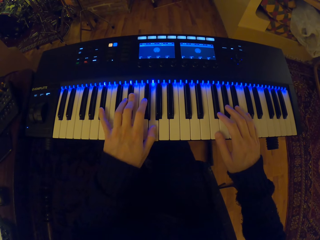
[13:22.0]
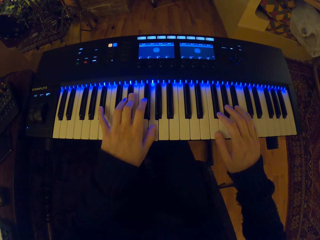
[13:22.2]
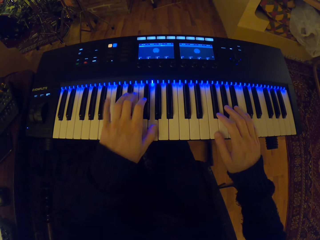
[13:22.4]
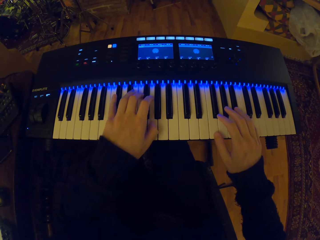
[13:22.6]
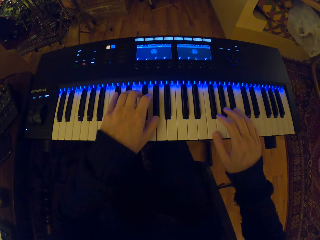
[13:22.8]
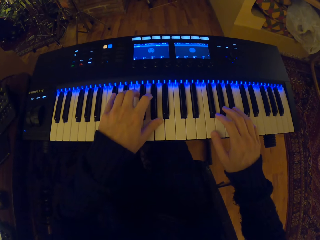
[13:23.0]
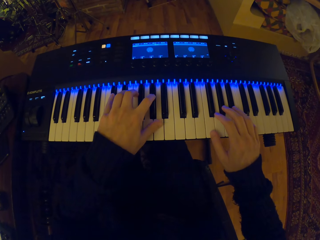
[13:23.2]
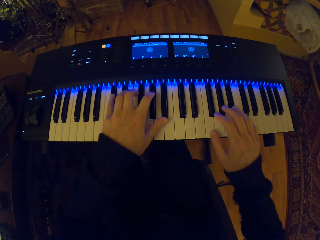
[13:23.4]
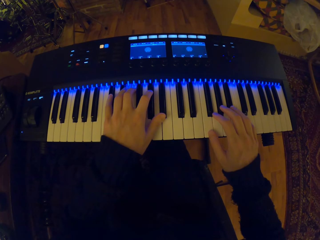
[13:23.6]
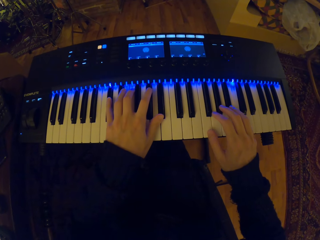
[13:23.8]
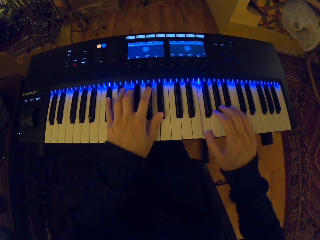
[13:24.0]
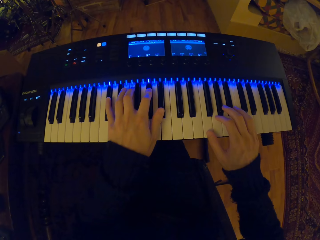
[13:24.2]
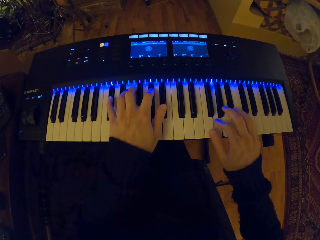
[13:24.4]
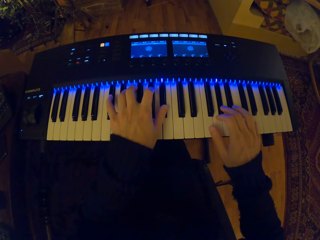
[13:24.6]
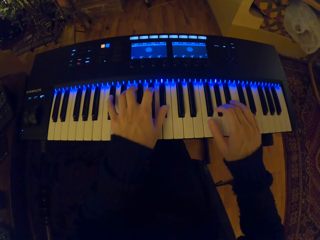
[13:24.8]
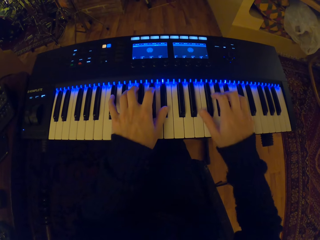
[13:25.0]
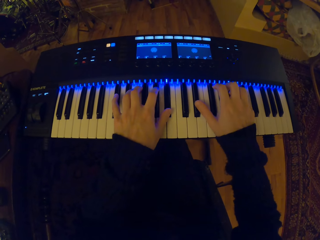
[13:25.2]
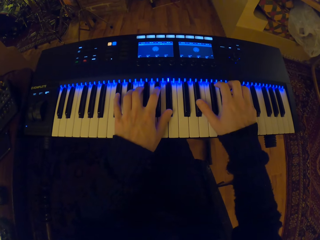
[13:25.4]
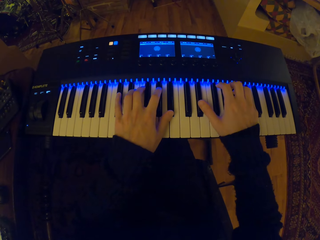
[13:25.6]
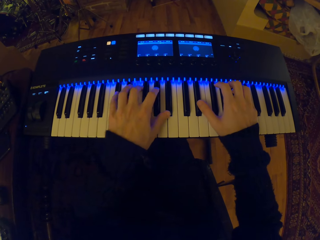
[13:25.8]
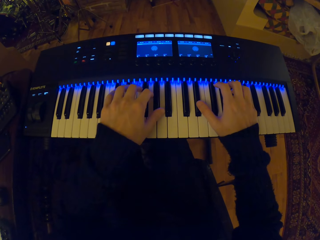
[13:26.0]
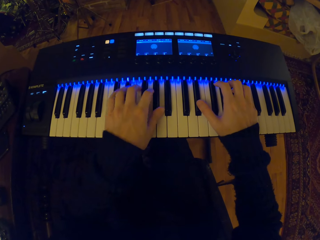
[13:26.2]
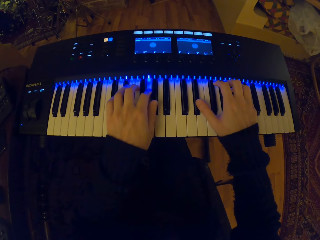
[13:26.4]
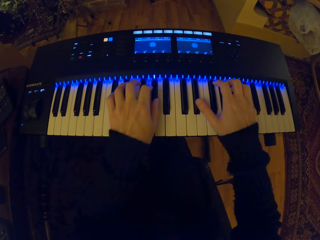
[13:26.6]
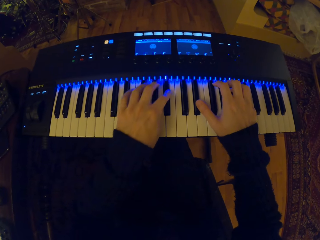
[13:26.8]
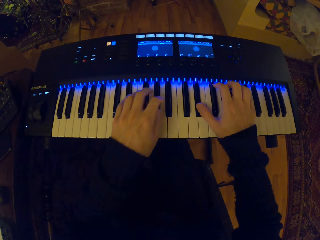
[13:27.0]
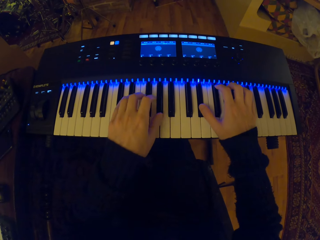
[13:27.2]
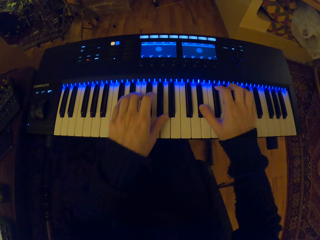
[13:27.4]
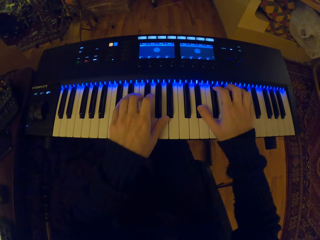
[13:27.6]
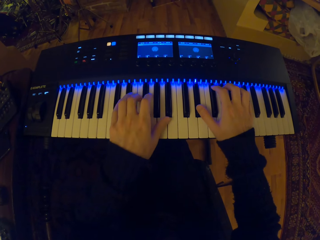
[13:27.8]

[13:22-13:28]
The camera wearer looks around. They move a hand on the piano. They play the piano.

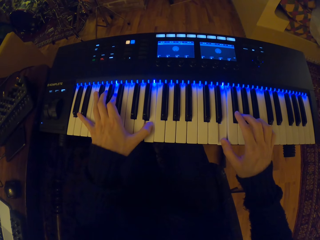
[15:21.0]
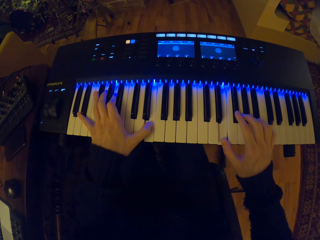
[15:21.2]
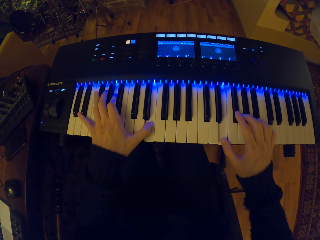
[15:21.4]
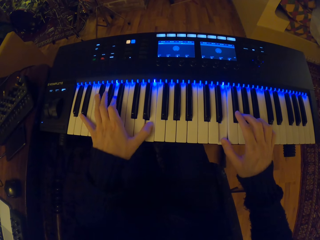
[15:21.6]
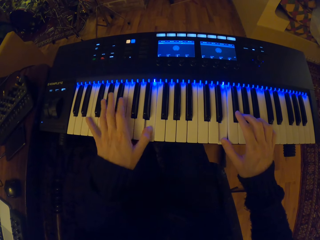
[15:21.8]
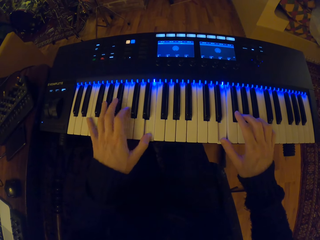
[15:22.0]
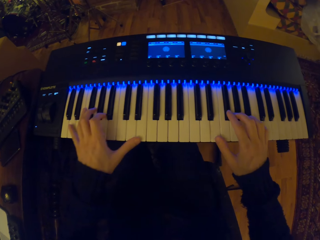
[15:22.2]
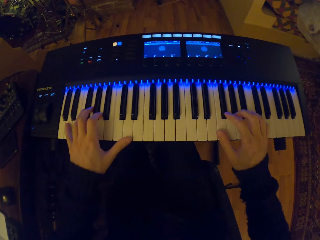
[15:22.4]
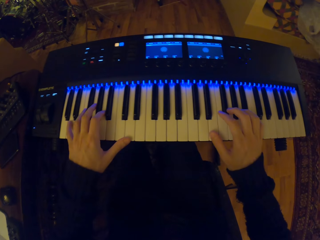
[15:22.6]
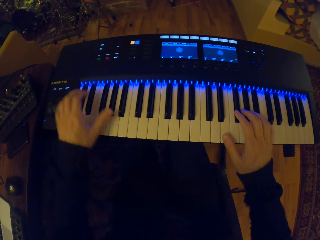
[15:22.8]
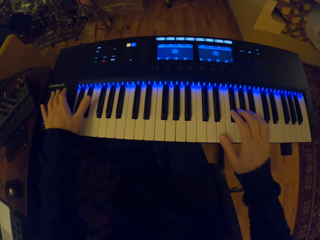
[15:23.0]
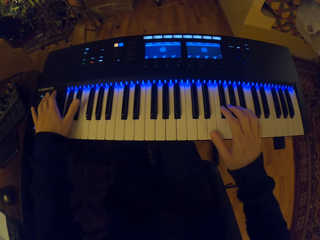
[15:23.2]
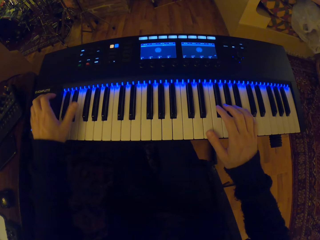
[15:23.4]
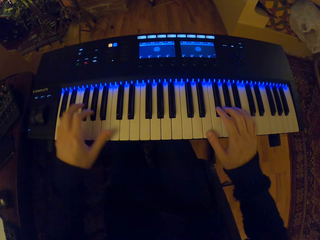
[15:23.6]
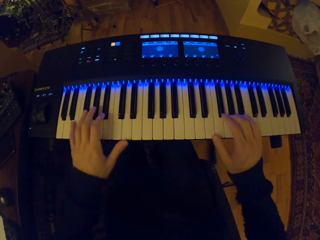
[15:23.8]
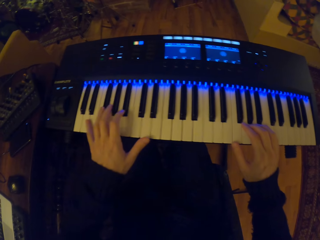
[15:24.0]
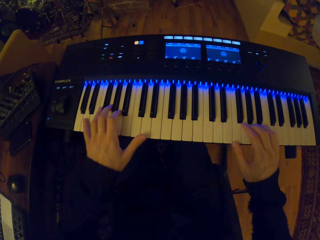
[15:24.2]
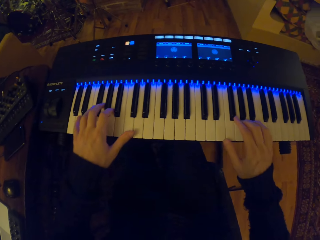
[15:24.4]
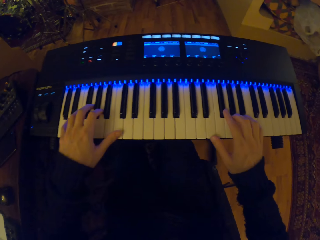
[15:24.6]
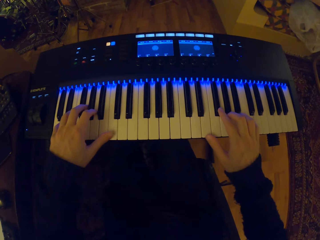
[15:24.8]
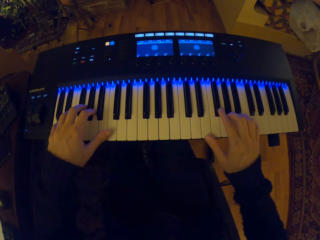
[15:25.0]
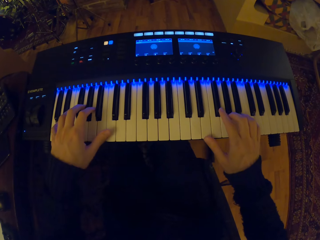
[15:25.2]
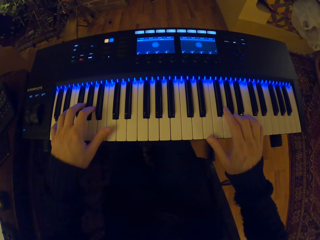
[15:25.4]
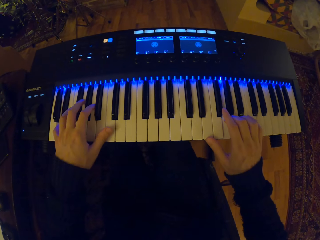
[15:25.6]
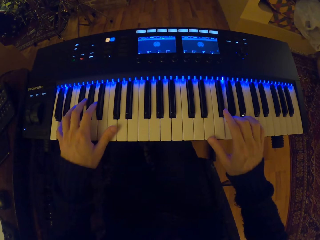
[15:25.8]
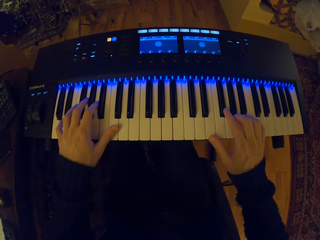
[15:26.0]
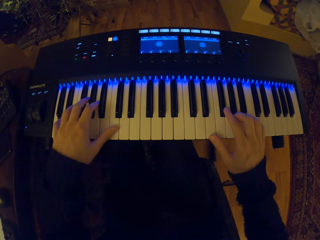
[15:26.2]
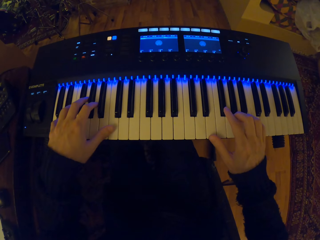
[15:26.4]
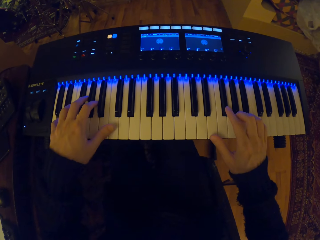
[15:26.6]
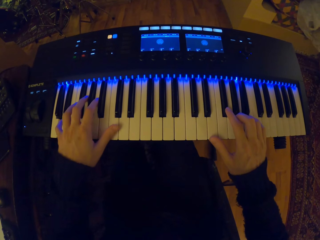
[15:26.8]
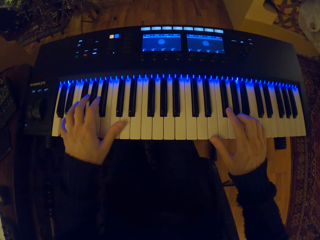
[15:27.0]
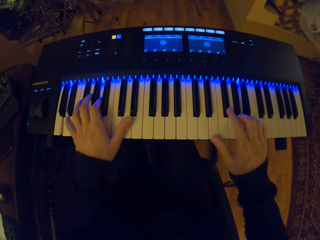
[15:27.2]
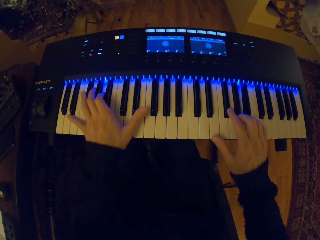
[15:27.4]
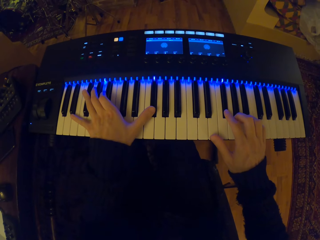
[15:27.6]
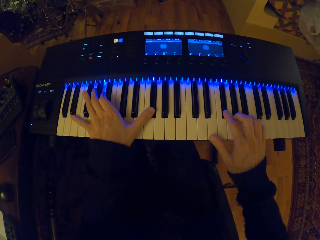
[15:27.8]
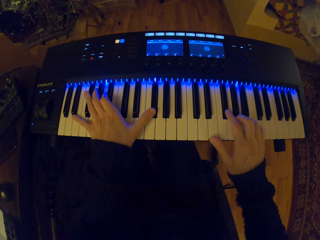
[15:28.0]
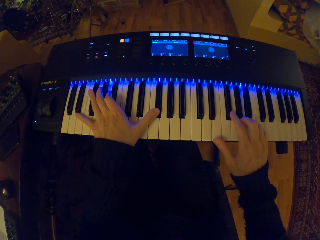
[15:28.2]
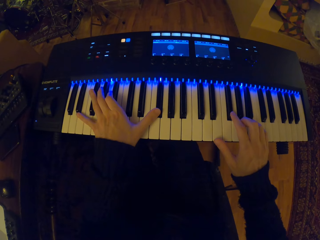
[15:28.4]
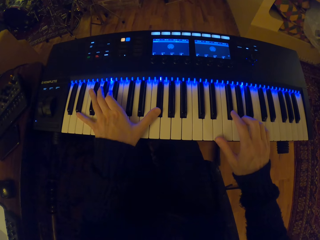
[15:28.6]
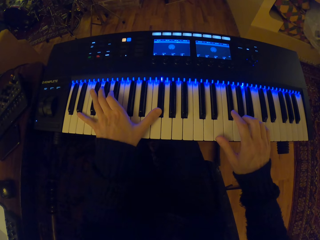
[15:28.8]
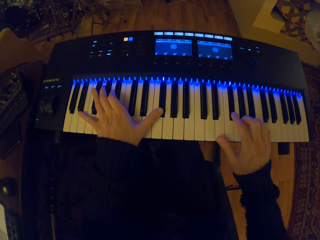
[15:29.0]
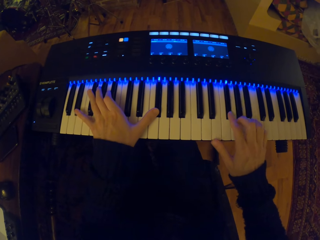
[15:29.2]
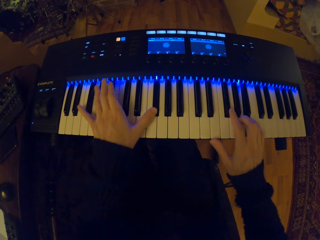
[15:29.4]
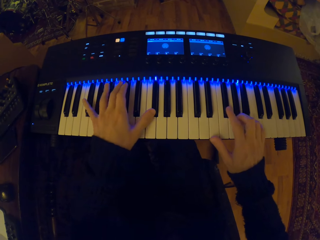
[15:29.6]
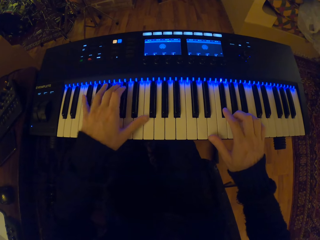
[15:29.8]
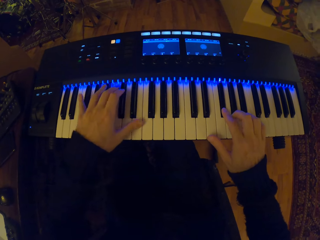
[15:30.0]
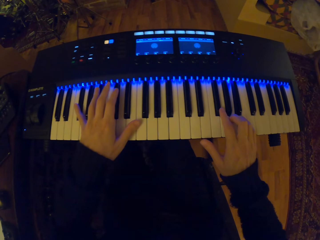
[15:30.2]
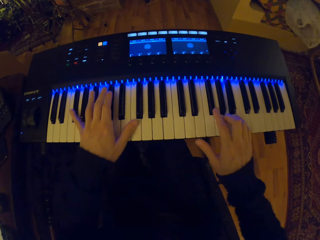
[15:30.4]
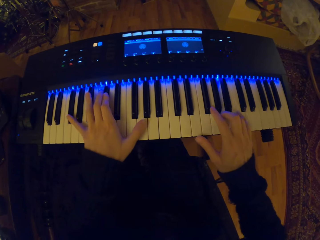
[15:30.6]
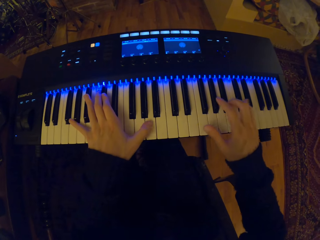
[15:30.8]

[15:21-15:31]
The camera wearer presses a button on the electronic keyboard with his left hand. He adjusts the piano. He plays the electronic keyboard with both hands.

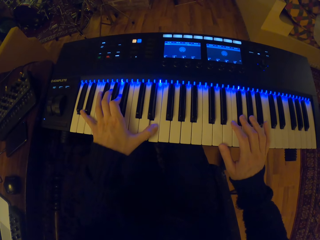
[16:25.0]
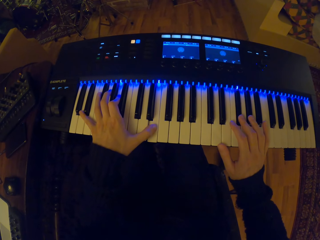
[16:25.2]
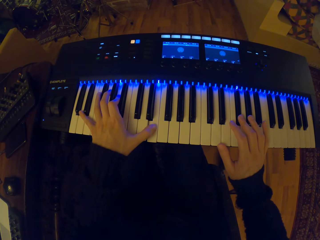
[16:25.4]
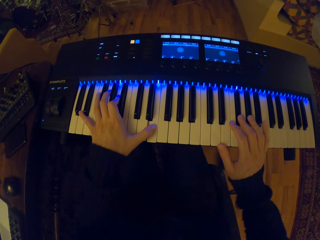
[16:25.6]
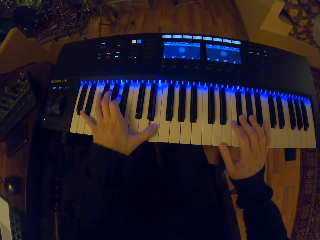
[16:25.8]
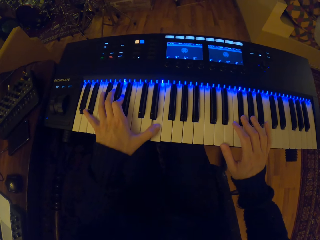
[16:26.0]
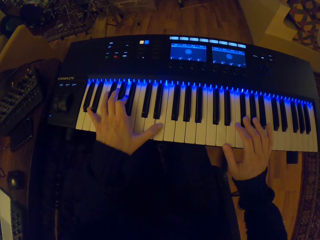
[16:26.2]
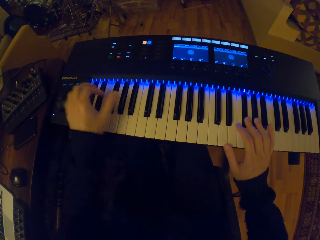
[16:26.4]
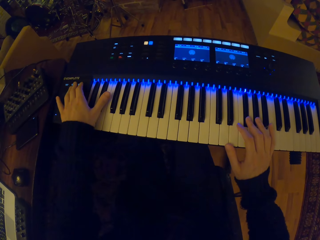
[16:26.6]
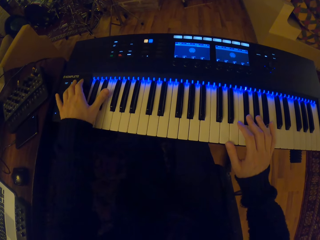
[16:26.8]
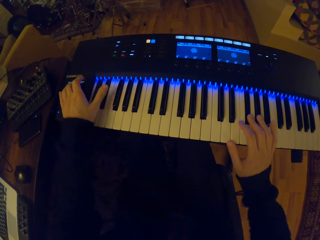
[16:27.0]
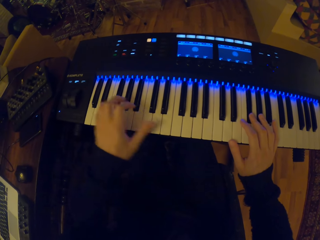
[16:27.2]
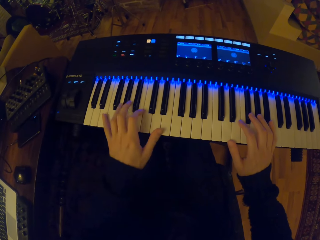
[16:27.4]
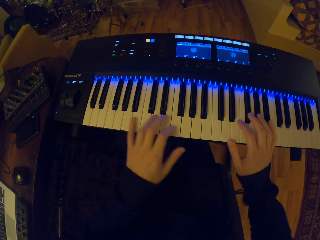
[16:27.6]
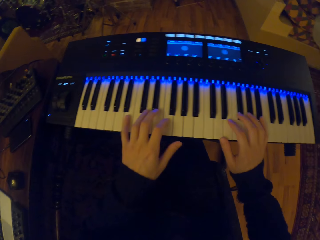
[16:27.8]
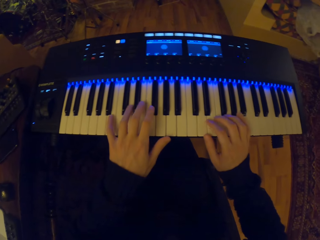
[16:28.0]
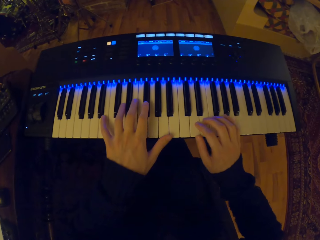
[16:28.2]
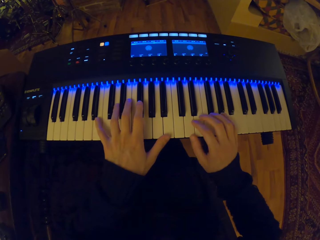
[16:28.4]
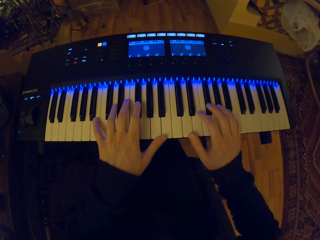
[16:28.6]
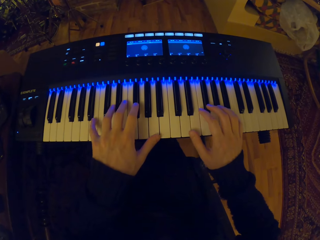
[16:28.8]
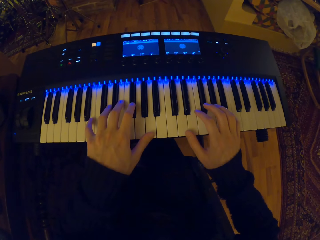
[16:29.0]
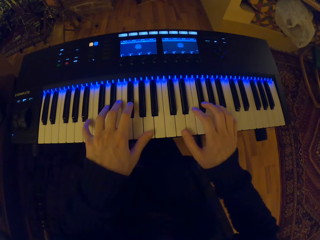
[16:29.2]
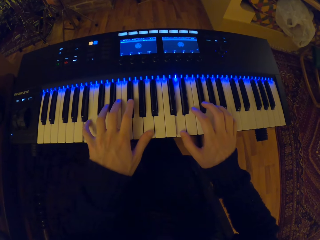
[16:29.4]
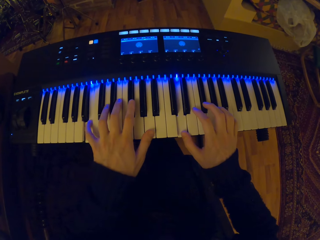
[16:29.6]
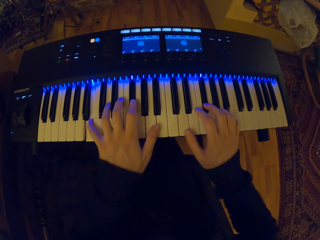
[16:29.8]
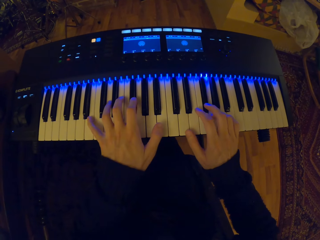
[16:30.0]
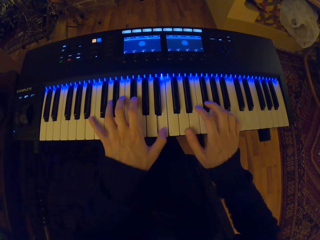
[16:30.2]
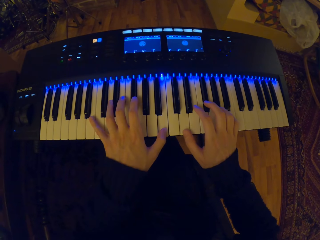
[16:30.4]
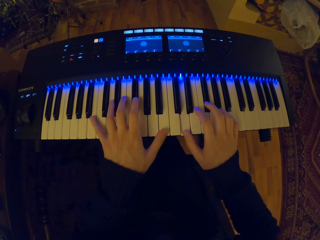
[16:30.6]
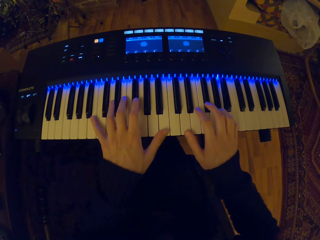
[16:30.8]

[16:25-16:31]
The camera wearer presses a button on the electronic keyboard with his left hand. He adjusts the piano. He plays the electronic keyboard with both hands.
